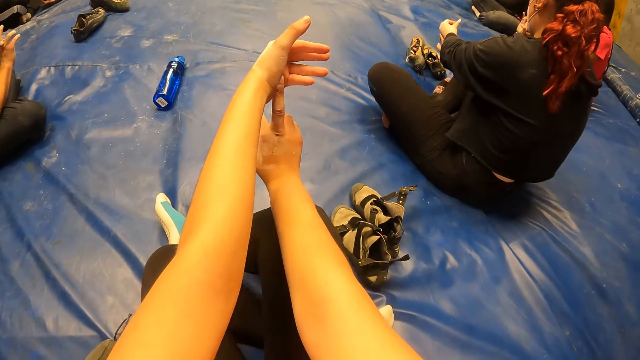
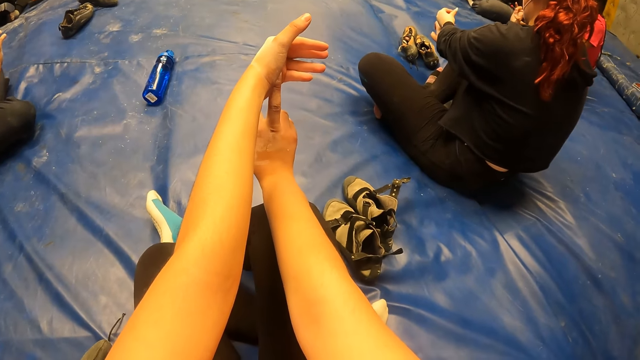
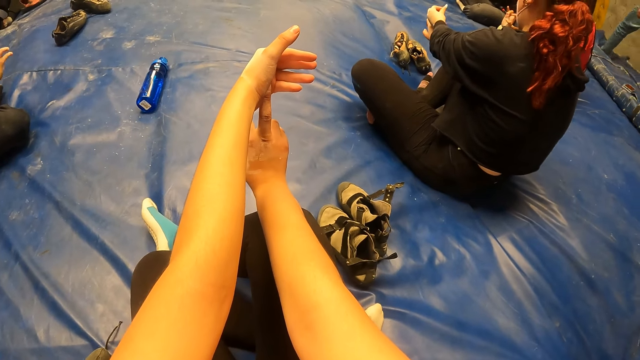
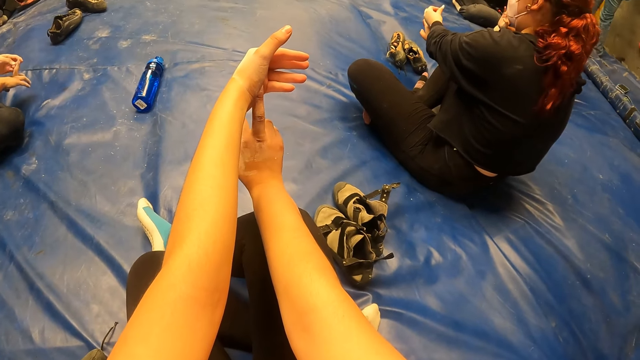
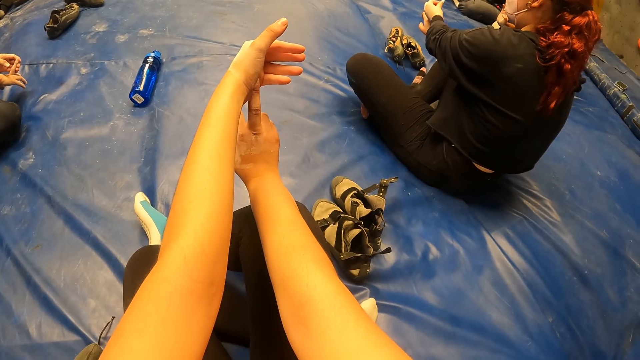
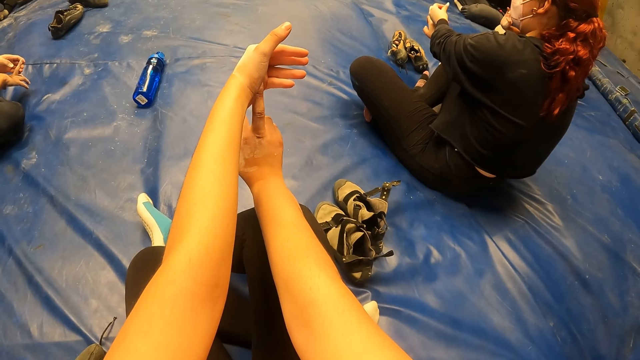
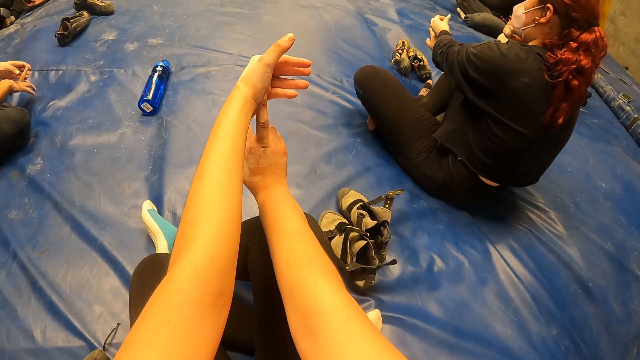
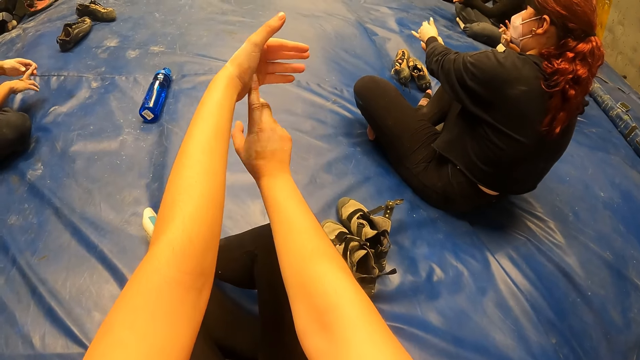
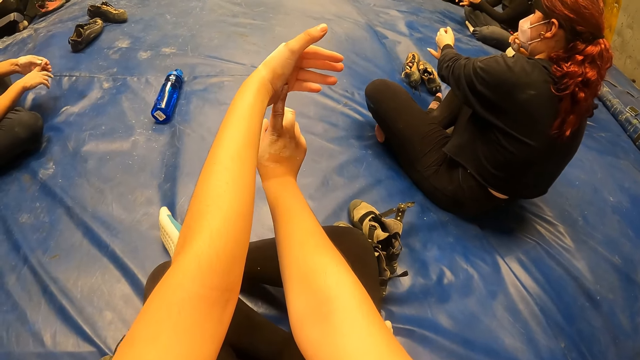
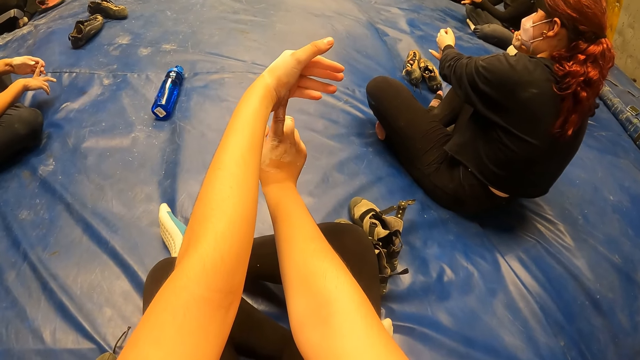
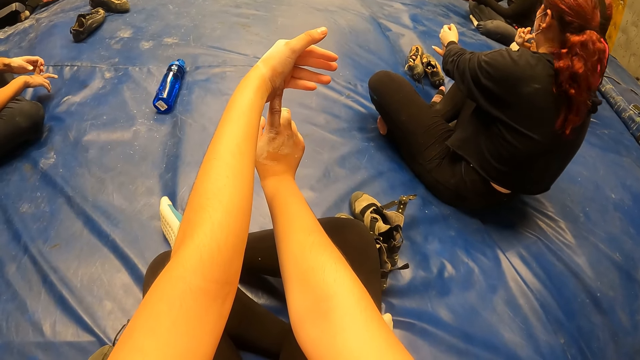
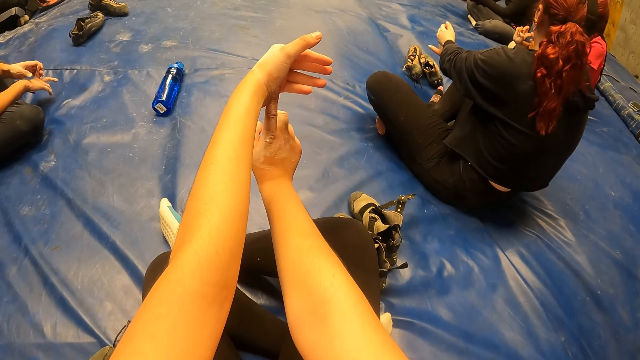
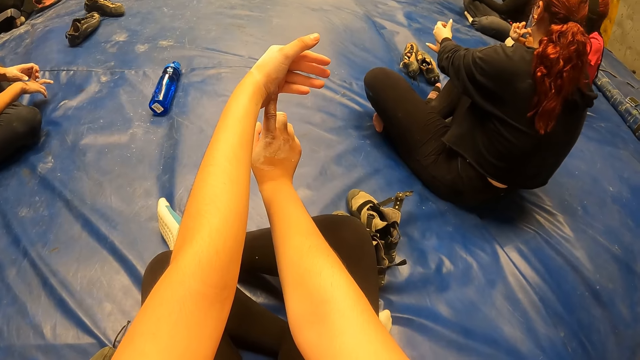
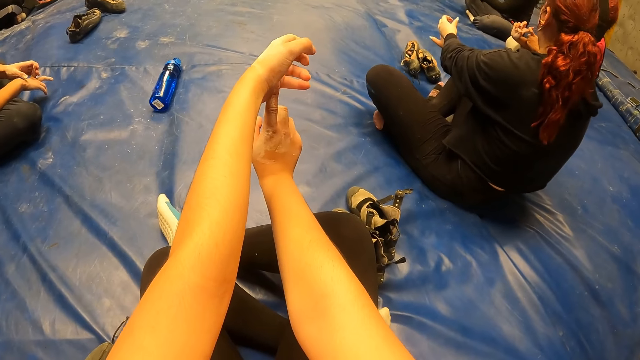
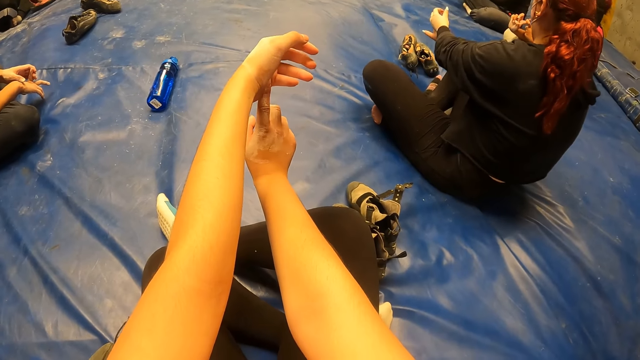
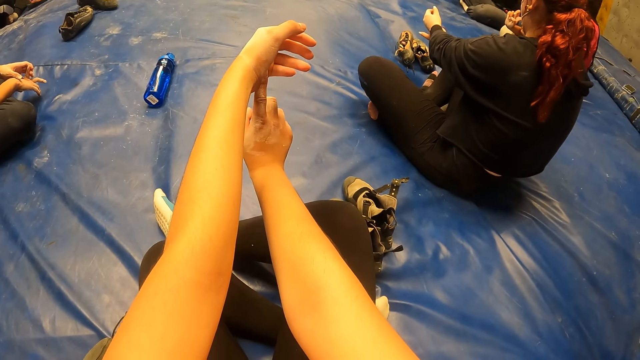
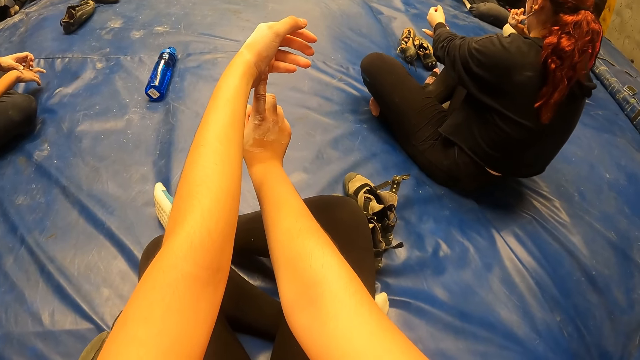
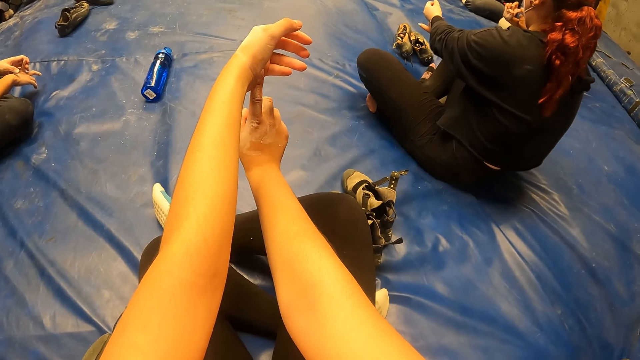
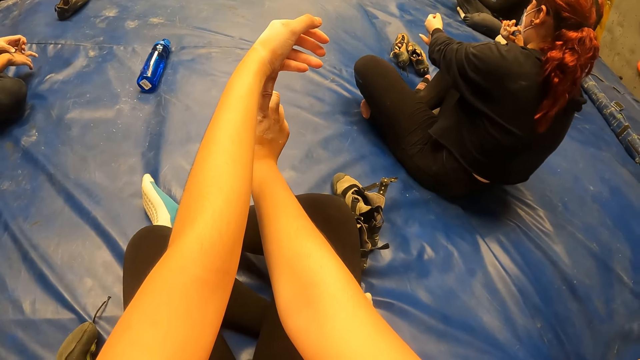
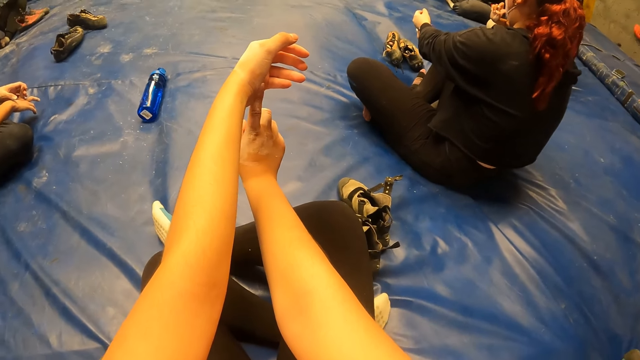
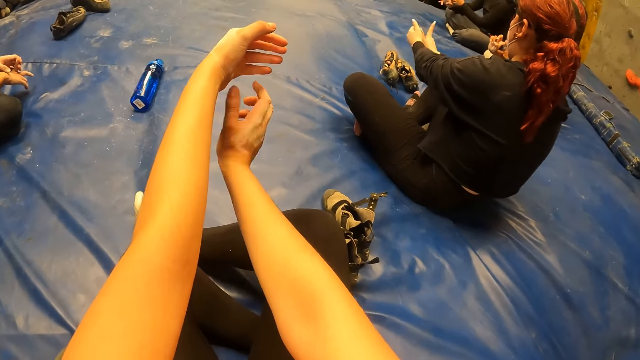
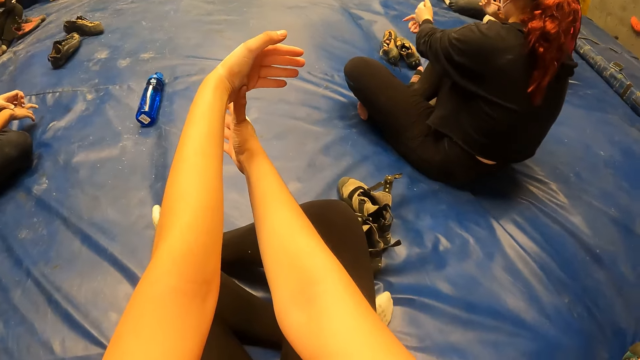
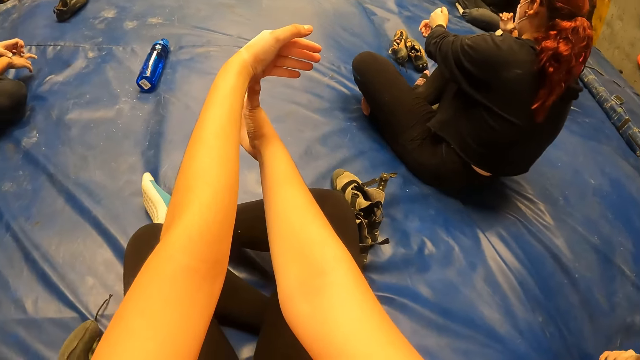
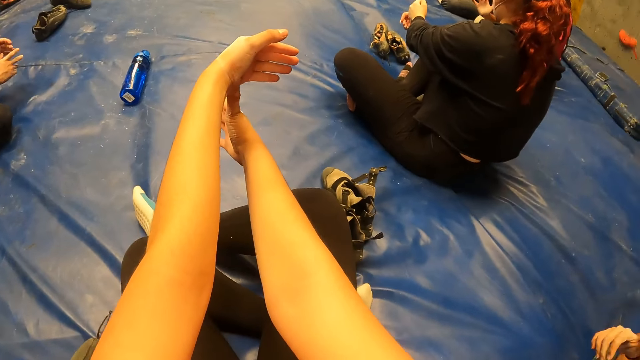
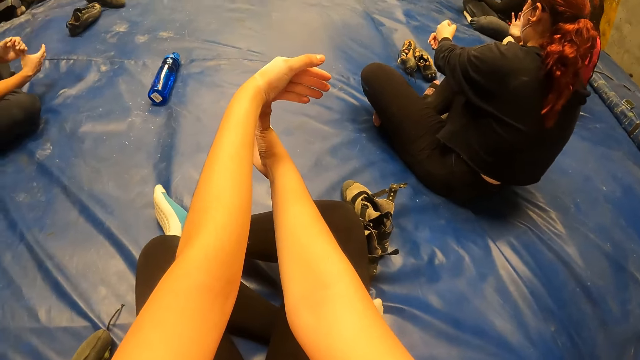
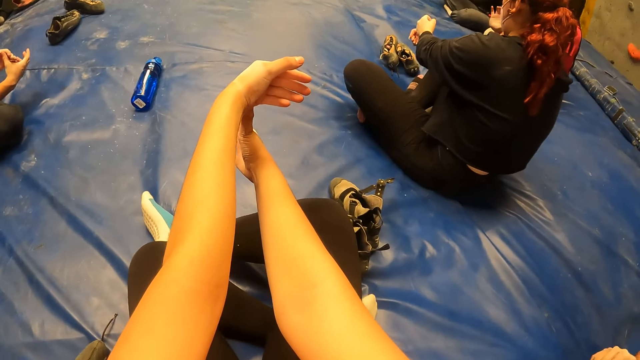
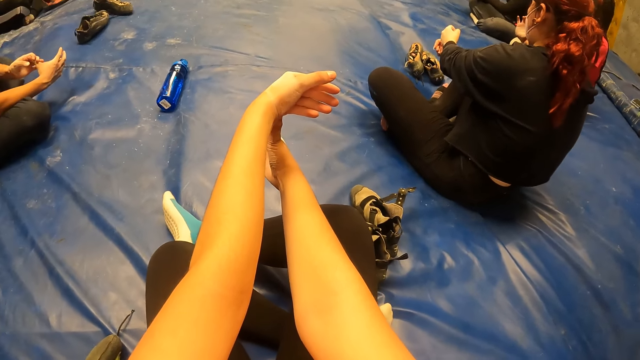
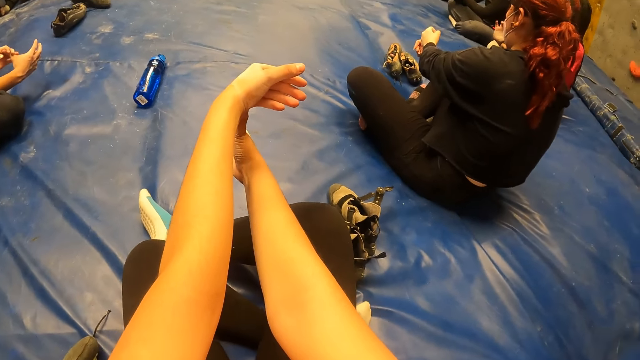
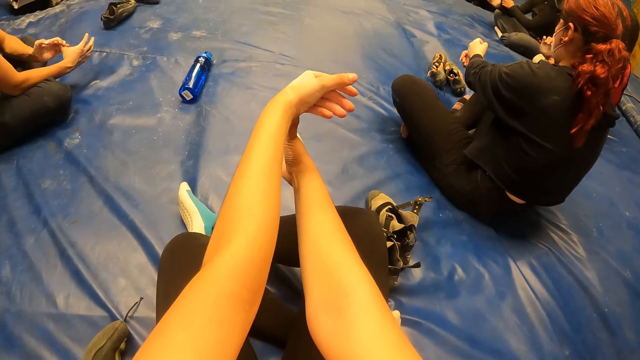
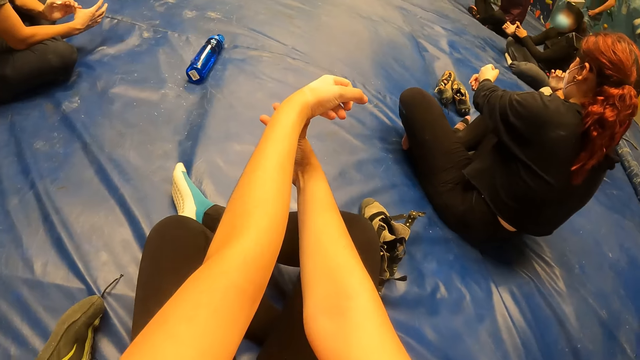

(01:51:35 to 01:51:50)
The camera wearer stretches the right hand index finger. They stretch the right hand thumb finger.

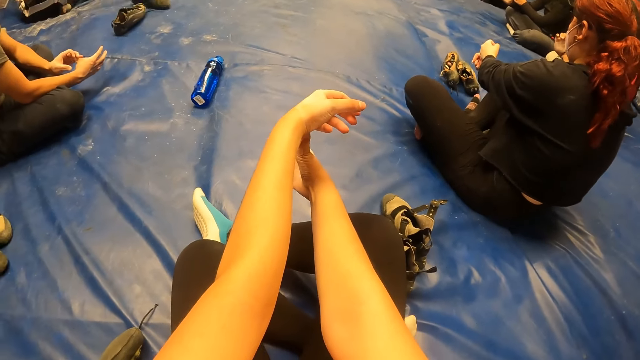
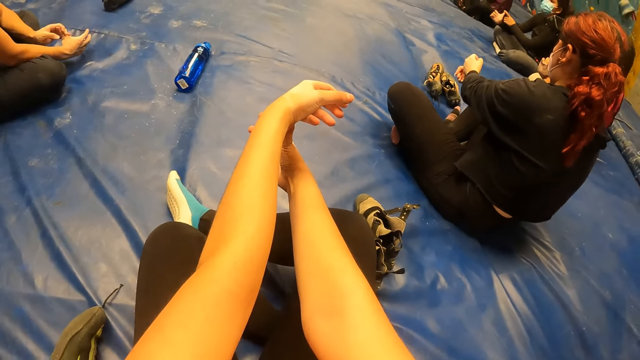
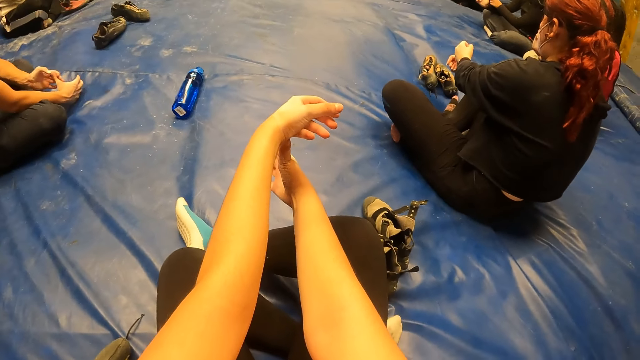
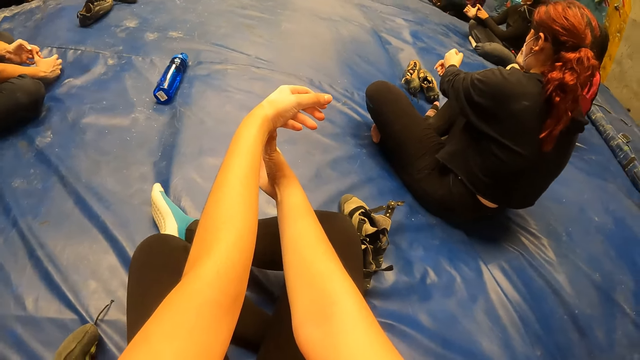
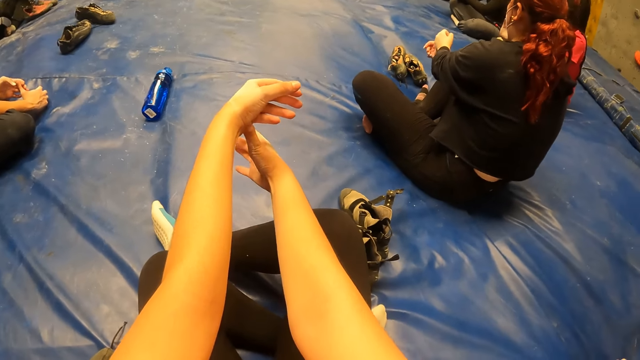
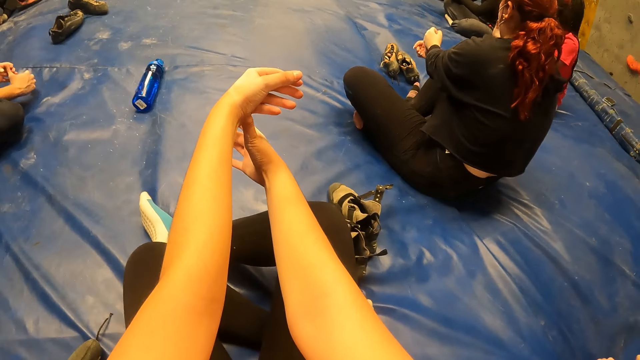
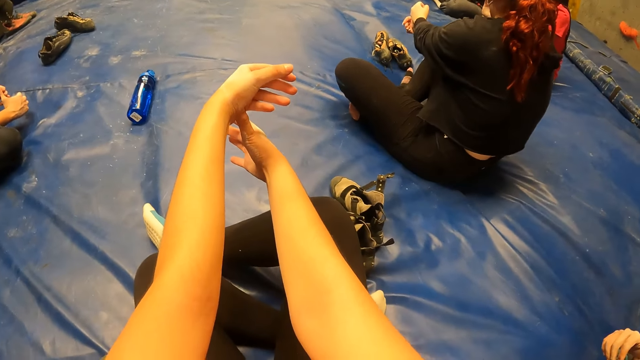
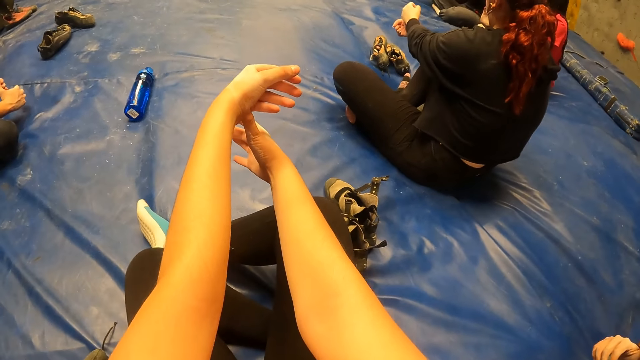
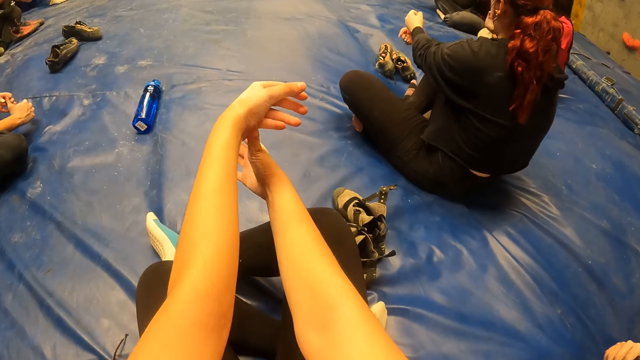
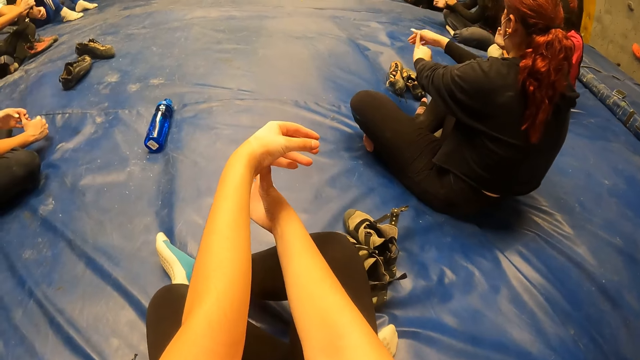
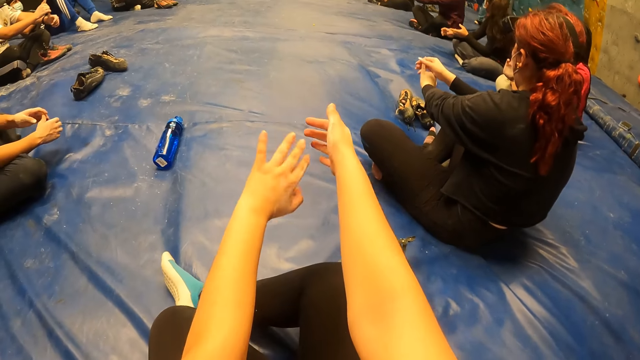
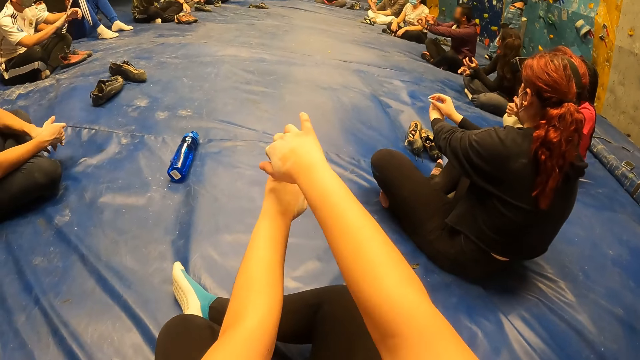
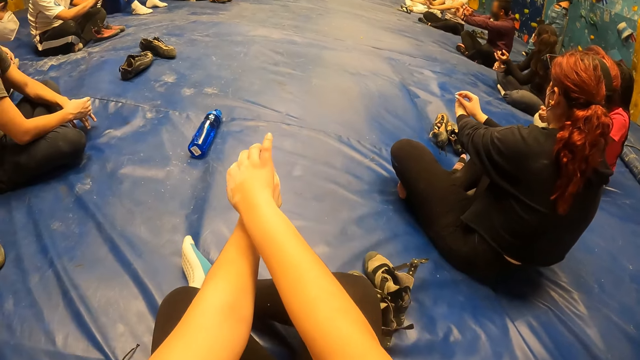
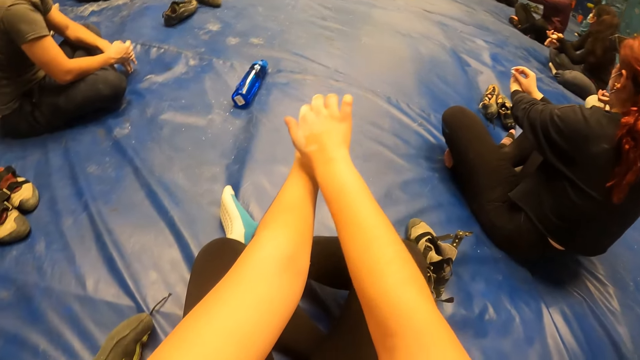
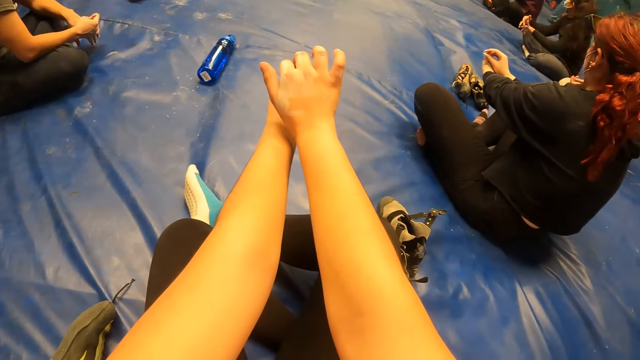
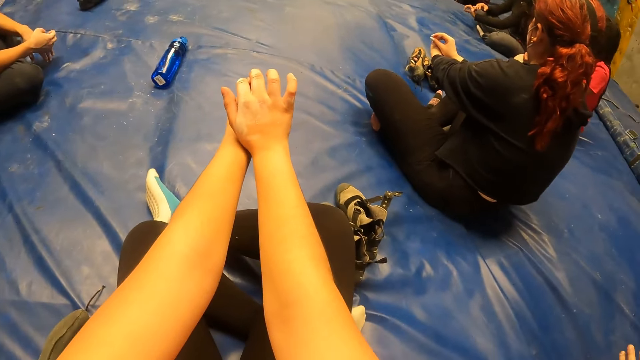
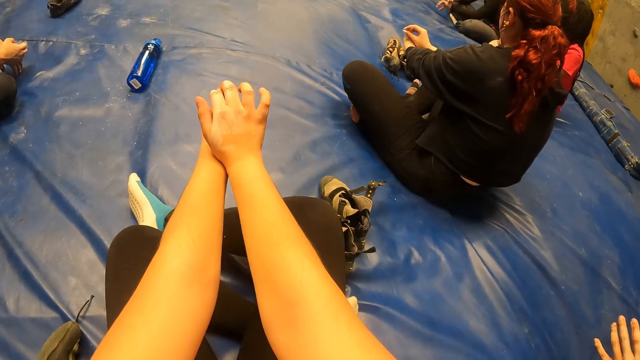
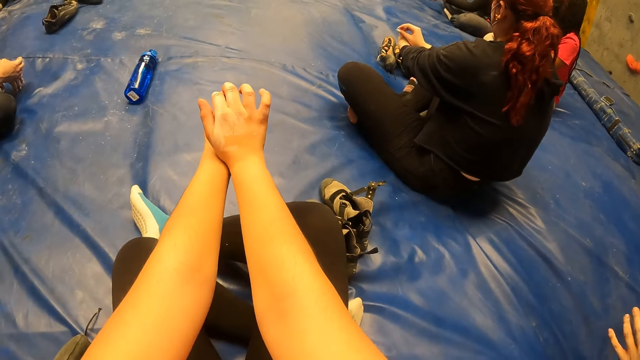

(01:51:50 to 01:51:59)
The camera wearer stretches her left wrist with her right hand. The man stretches his left wrist with his right hand. The woman stretches her left wrist with her right hand. The camera wearer stretches the left hand small finger.
